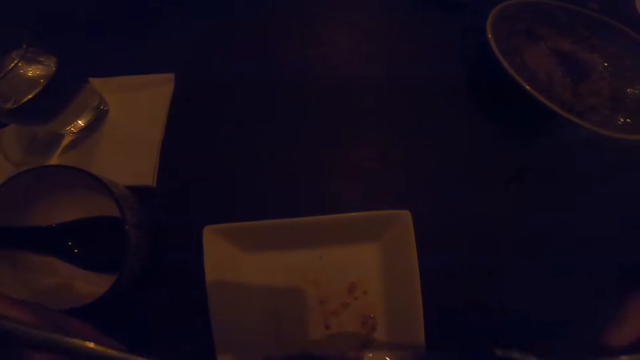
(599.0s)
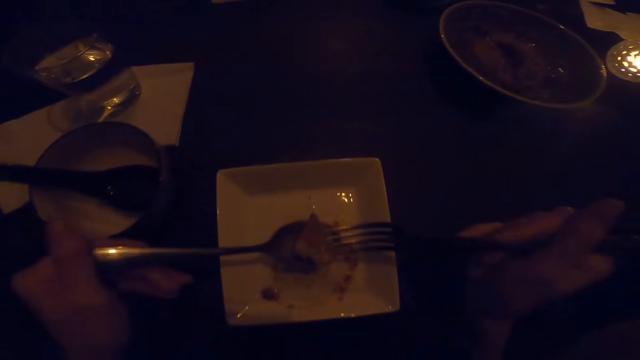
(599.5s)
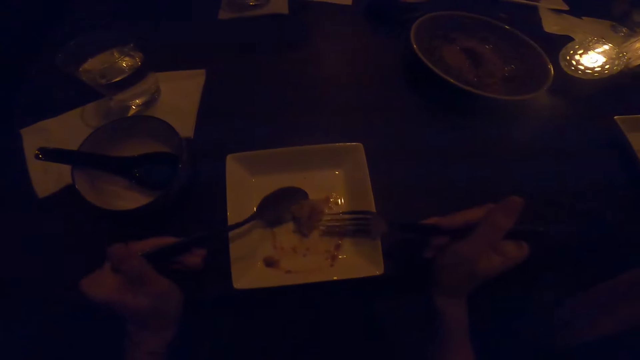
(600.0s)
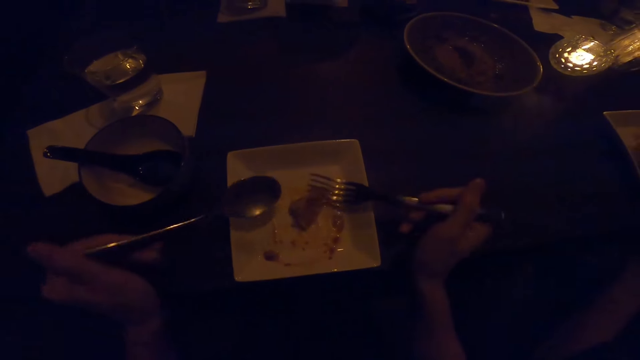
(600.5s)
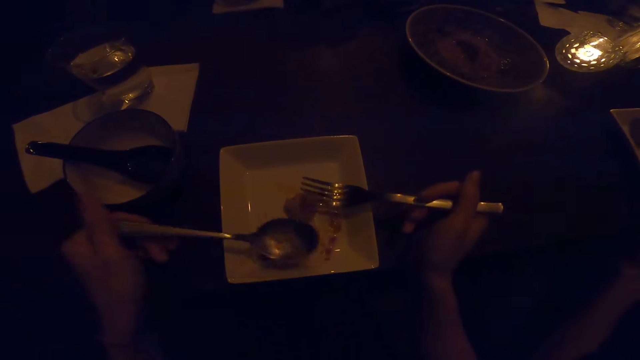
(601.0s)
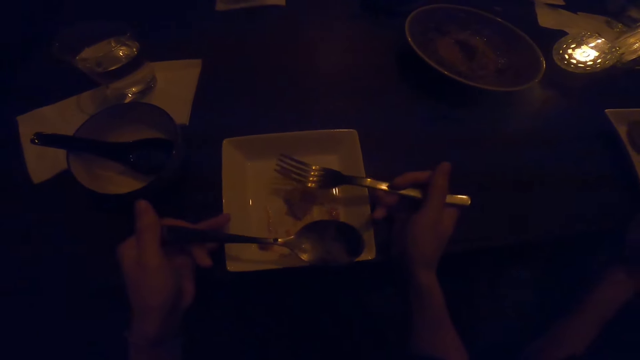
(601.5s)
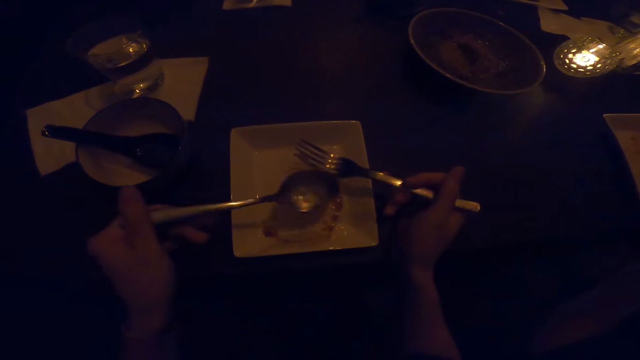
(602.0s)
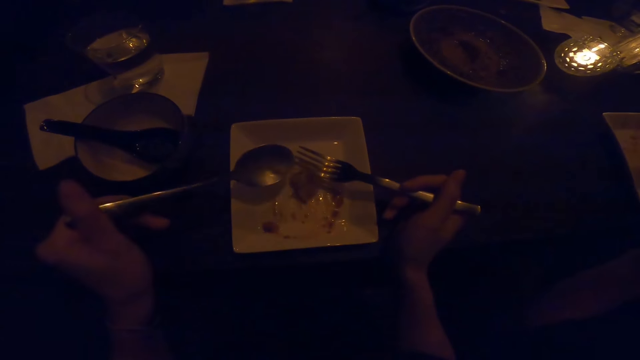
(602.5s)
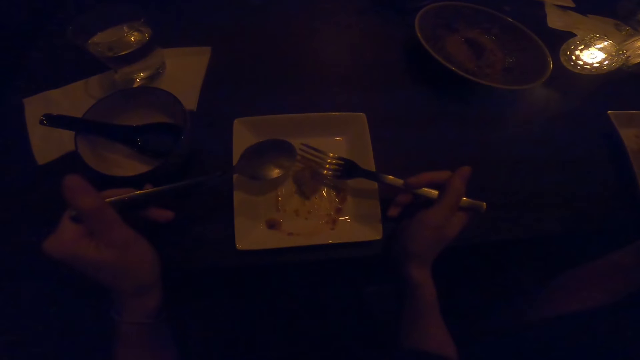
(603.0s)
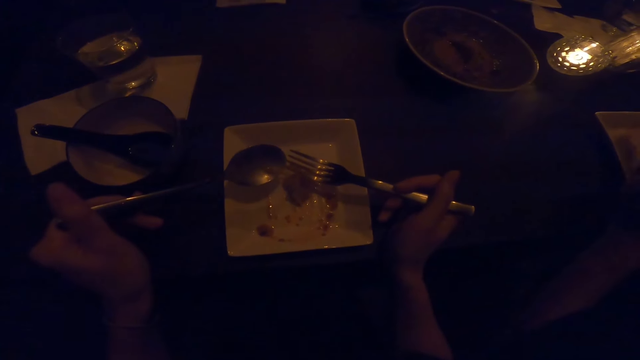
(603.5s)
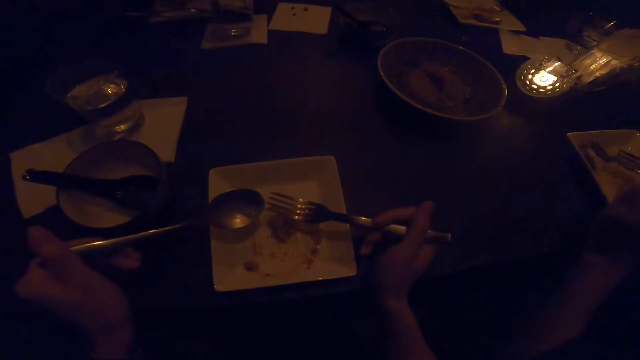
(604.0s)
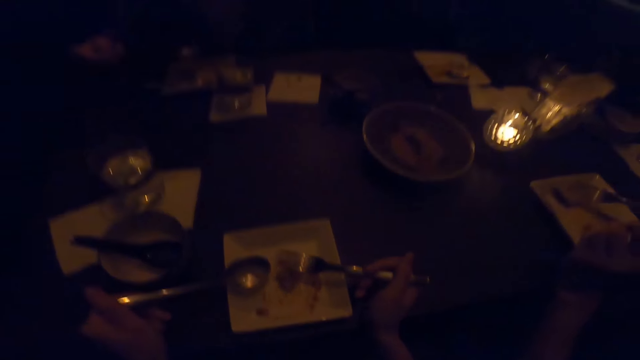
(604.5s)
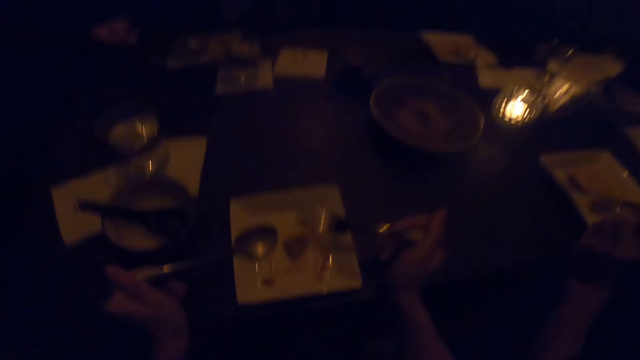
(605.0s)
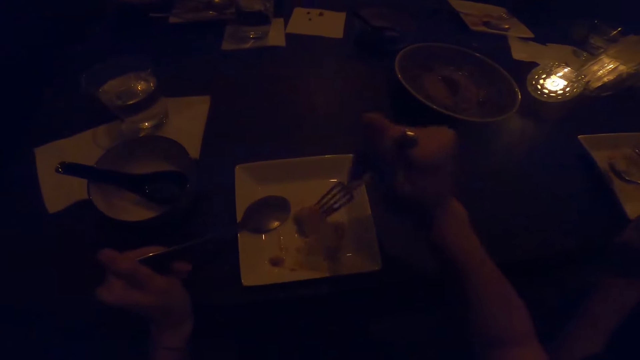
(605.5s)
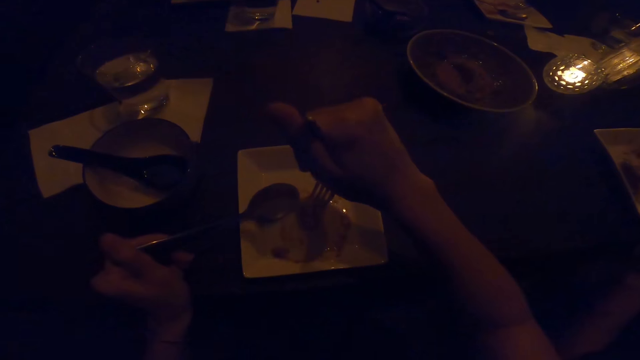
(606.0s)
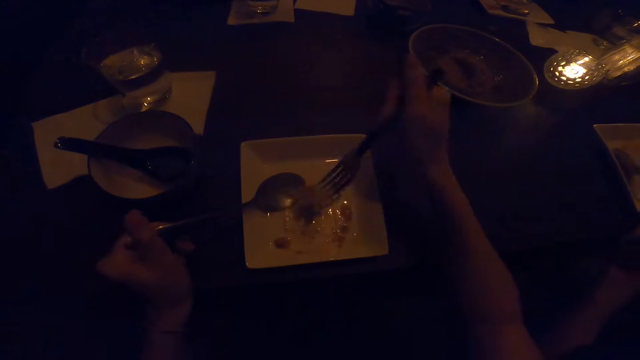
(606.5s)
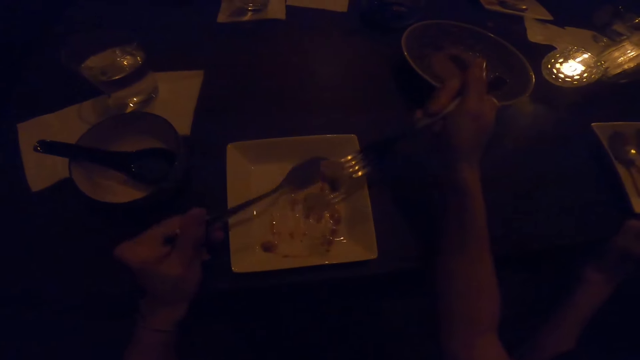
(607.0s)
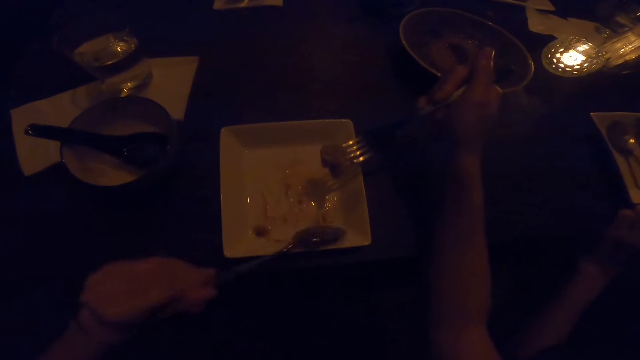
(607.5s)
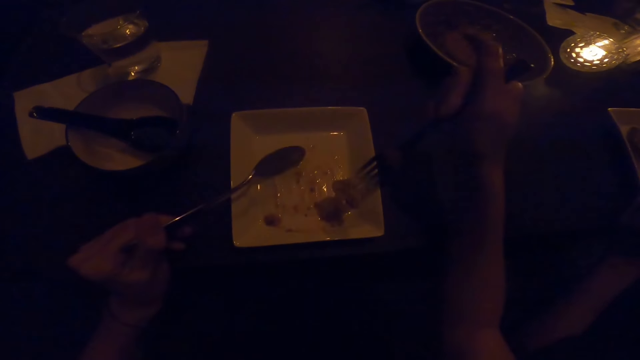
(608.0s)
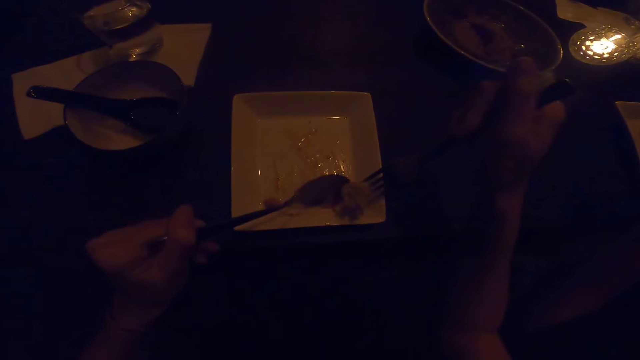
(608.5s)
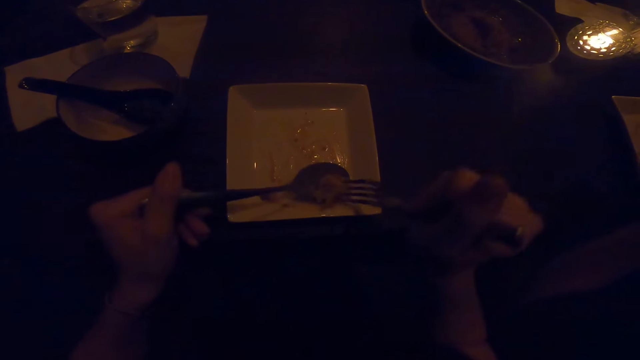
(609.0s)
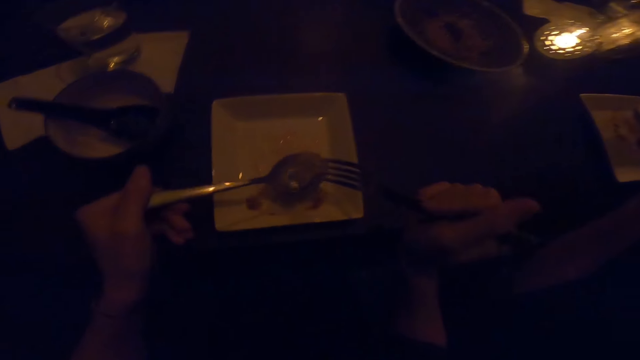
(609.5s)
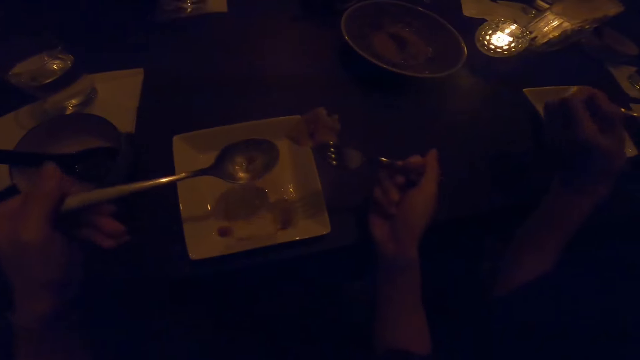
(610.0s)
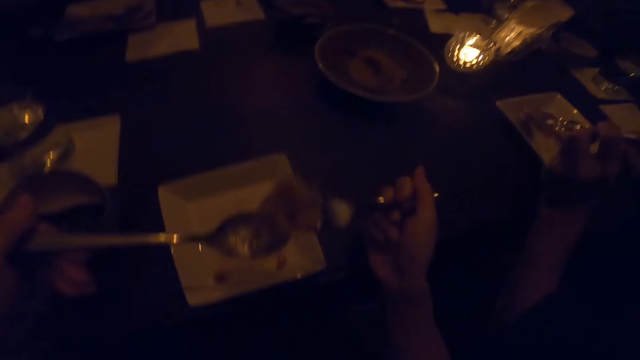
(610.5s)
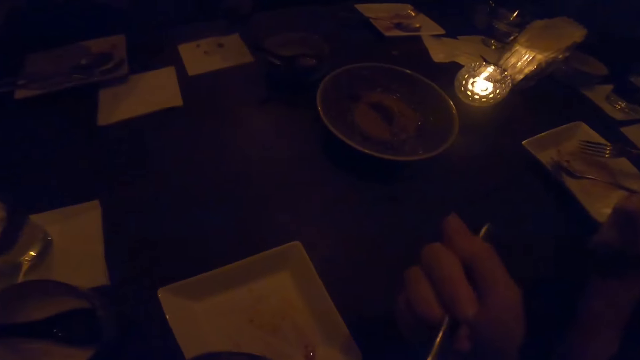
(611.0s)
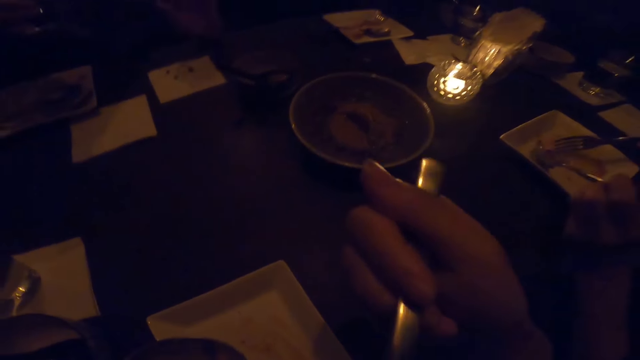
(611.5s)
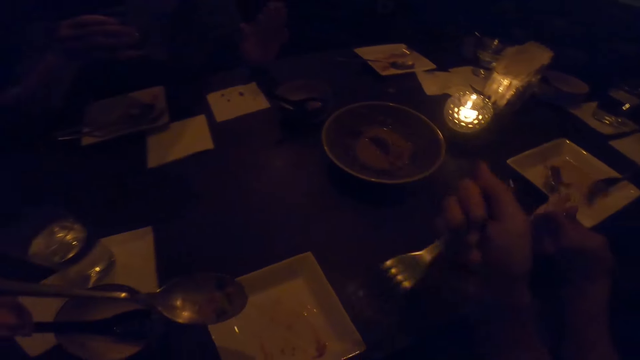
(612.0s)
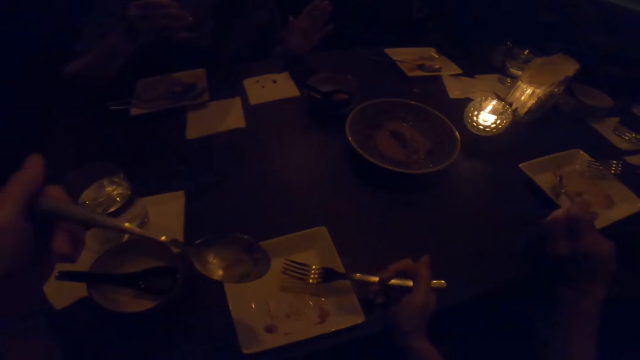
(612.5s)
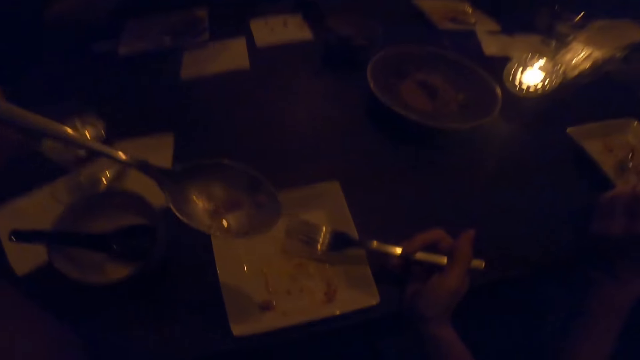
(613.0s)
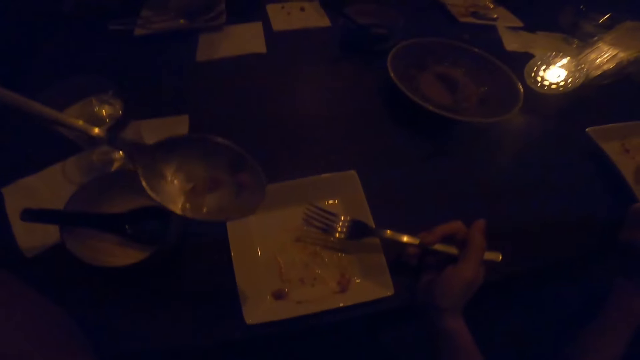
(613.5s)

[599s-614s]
The camera wearer places food on the plate. They move the plate on the table. They look around the table. They pick food. They eat food.

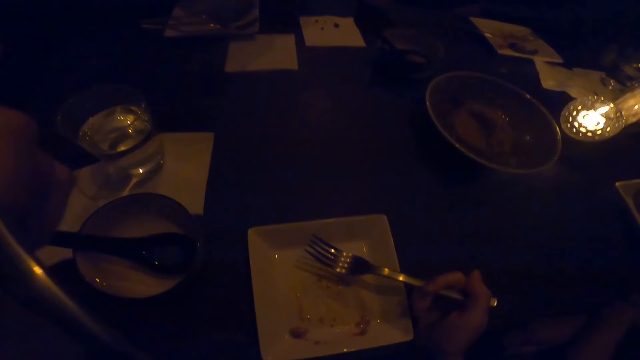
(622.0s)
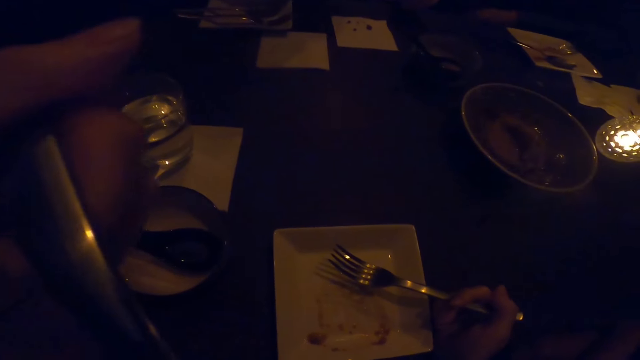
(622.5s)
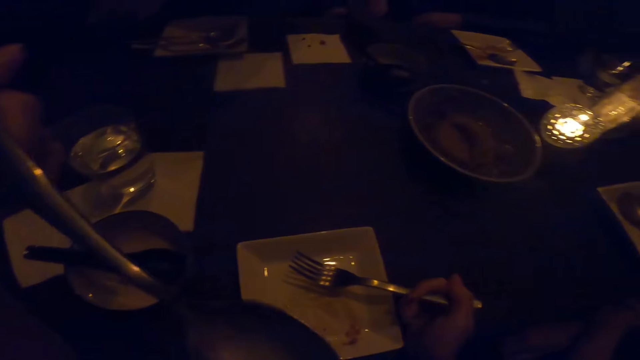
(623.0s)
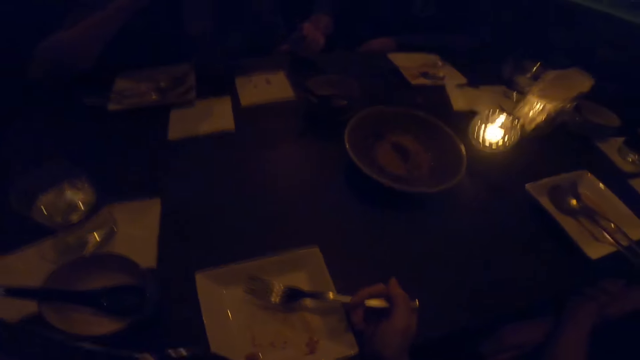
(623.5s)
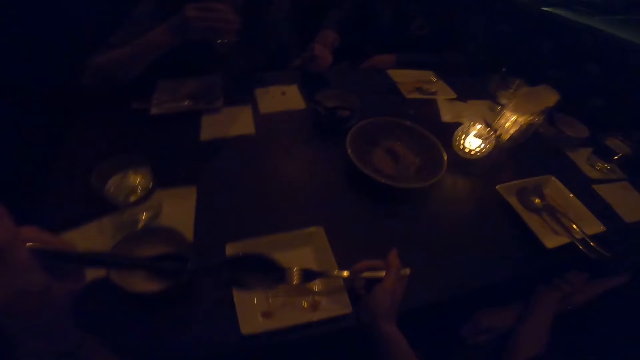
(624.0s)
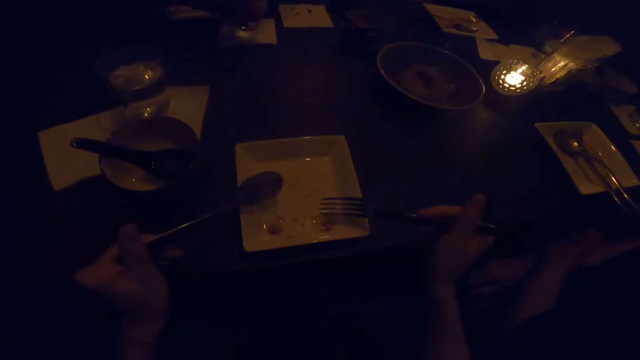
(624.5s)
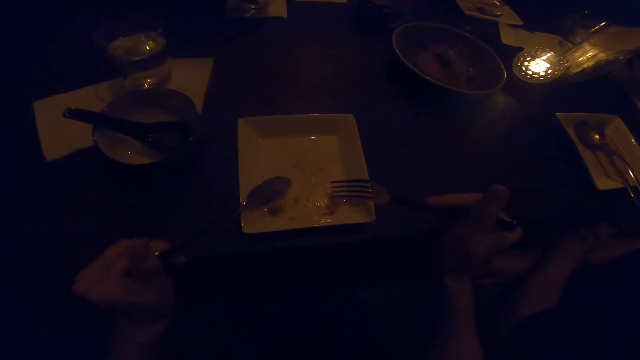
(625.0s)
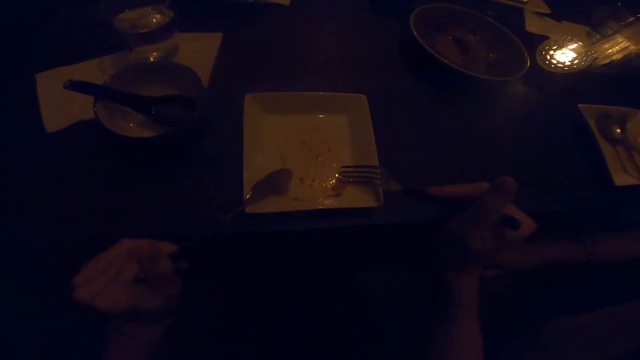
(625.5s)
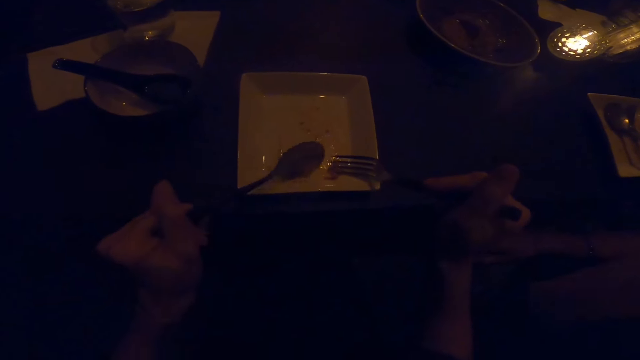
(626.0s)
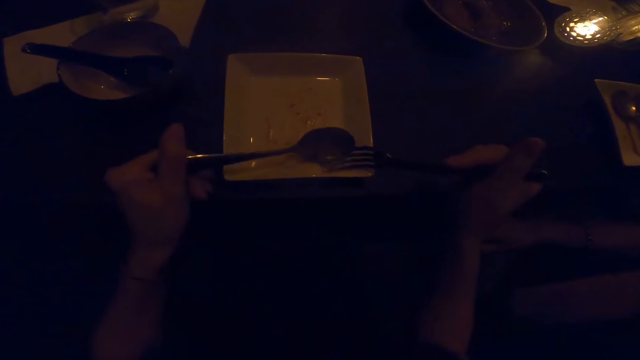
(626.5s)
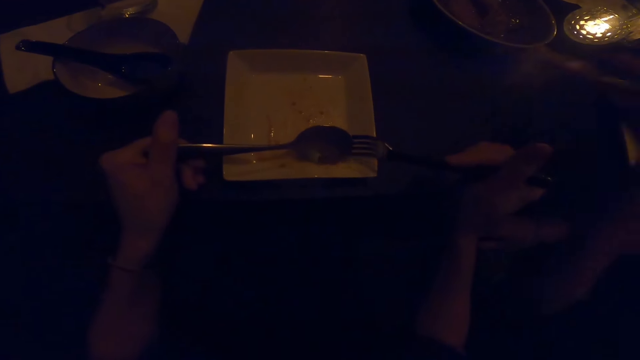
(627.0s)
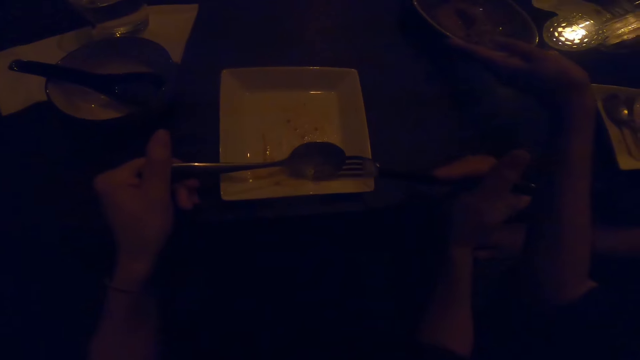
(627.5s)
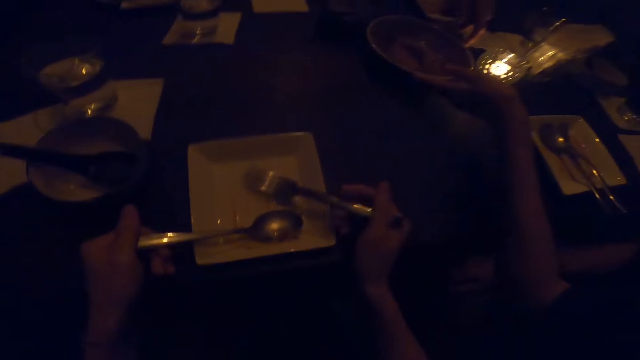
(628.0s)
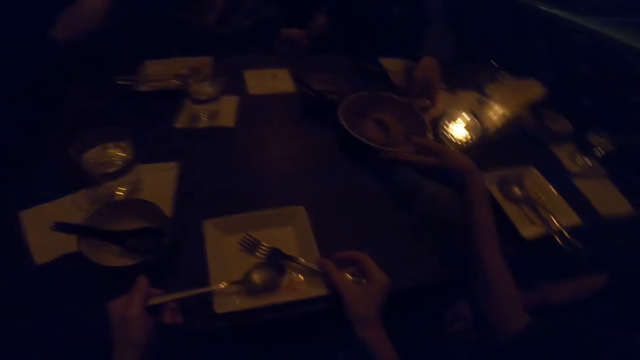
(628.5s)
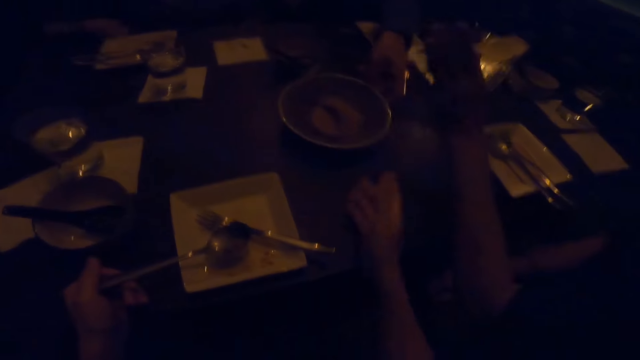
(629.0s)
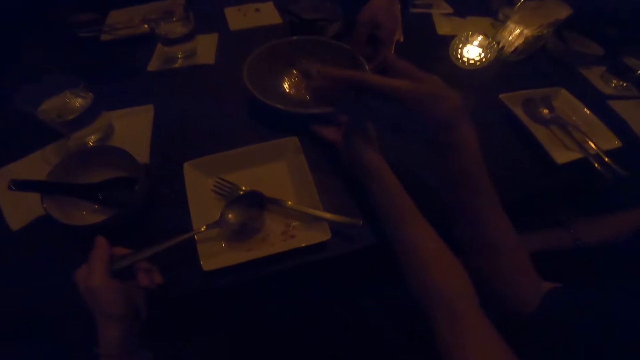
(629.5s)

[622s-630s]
The camera wearer picks food.
